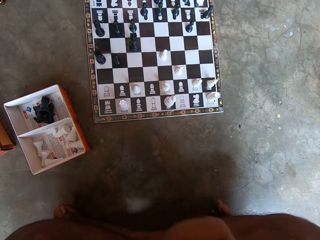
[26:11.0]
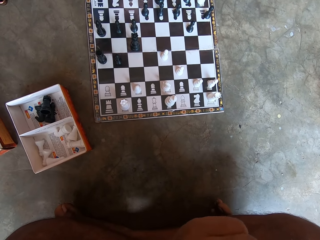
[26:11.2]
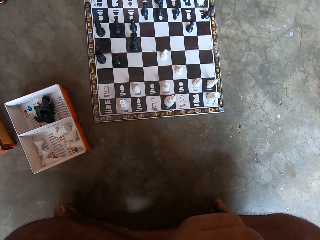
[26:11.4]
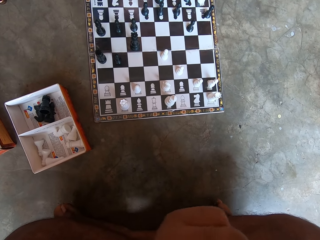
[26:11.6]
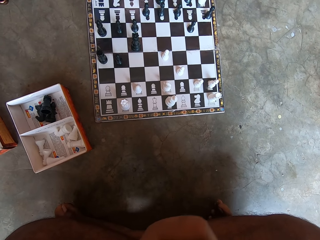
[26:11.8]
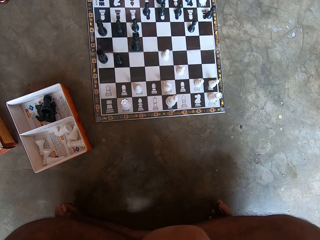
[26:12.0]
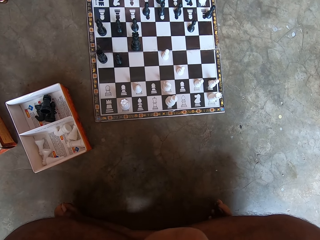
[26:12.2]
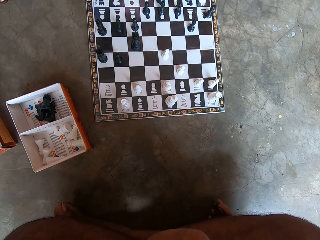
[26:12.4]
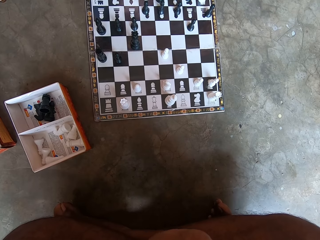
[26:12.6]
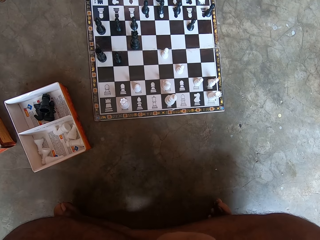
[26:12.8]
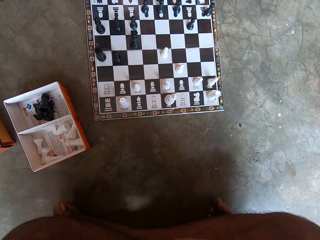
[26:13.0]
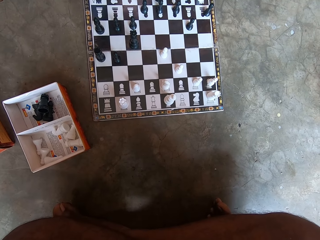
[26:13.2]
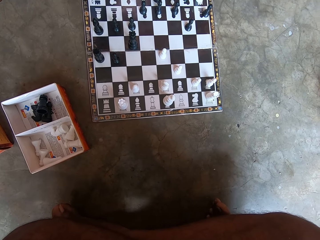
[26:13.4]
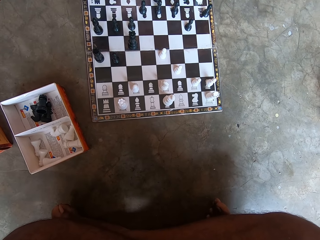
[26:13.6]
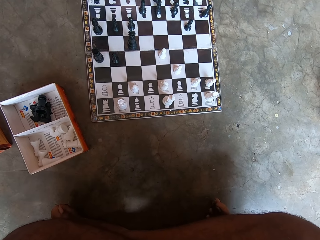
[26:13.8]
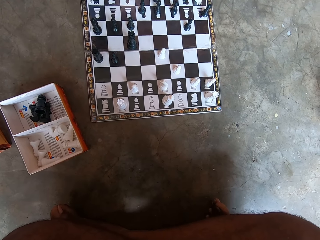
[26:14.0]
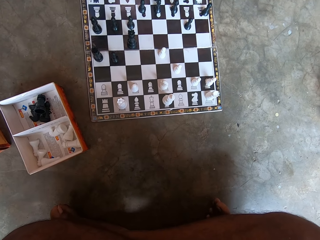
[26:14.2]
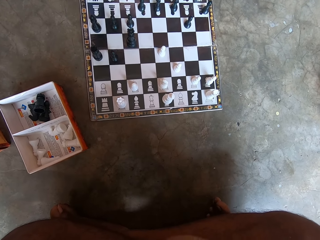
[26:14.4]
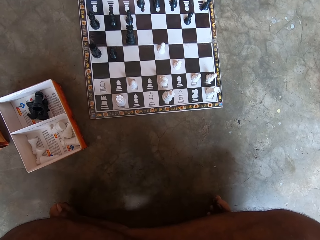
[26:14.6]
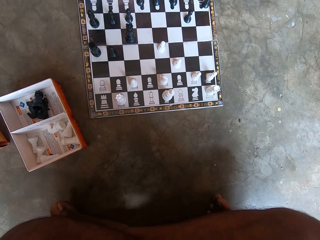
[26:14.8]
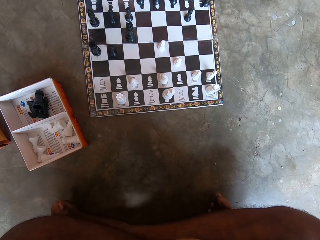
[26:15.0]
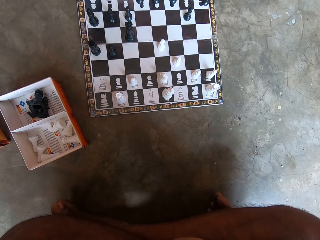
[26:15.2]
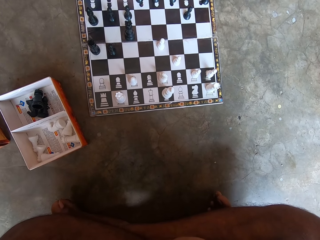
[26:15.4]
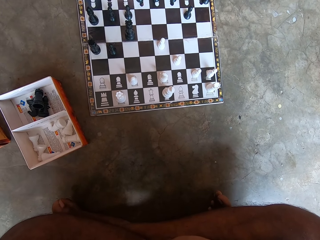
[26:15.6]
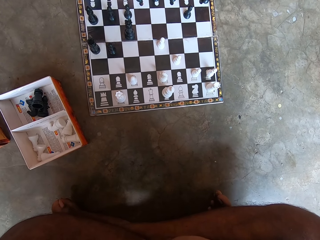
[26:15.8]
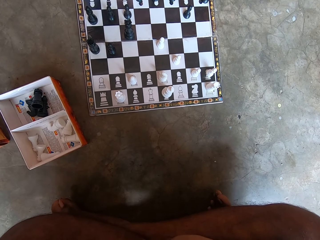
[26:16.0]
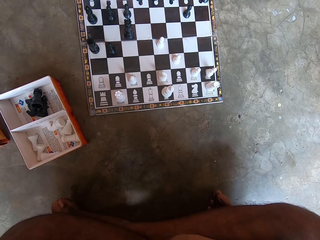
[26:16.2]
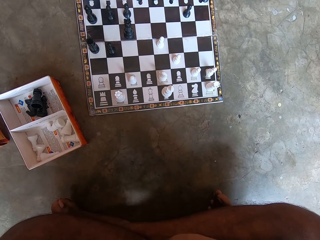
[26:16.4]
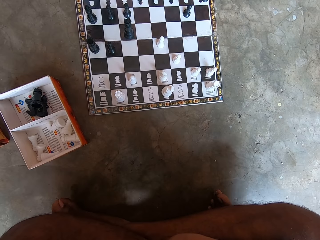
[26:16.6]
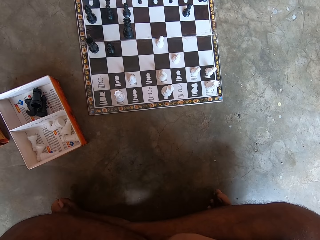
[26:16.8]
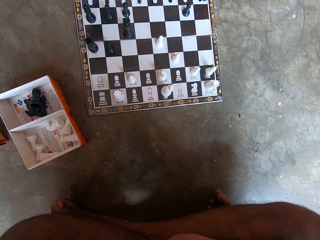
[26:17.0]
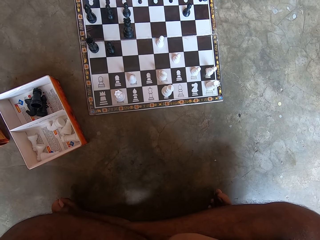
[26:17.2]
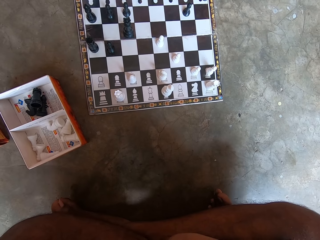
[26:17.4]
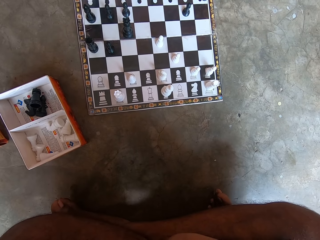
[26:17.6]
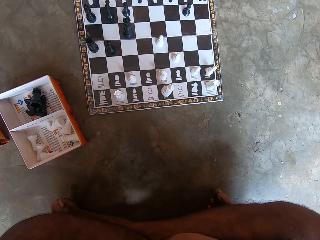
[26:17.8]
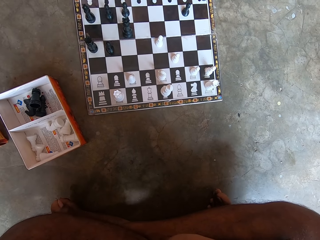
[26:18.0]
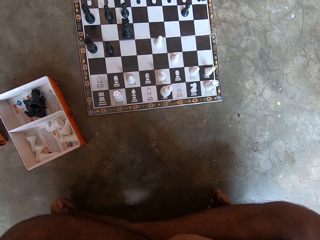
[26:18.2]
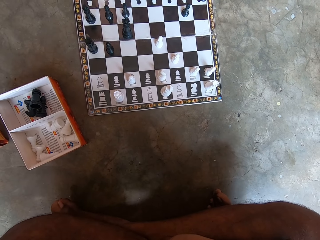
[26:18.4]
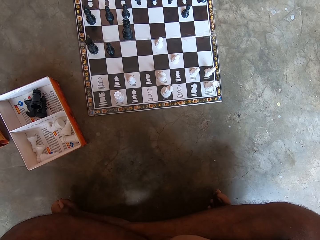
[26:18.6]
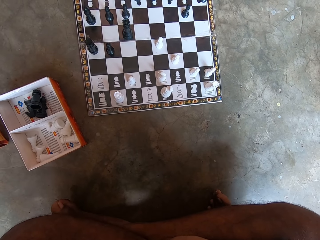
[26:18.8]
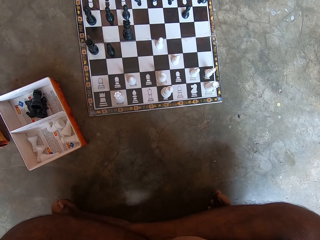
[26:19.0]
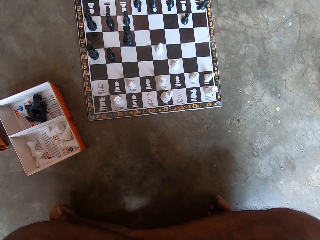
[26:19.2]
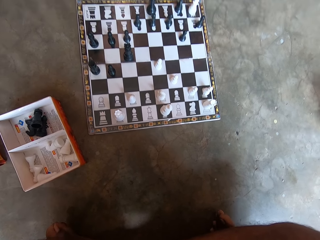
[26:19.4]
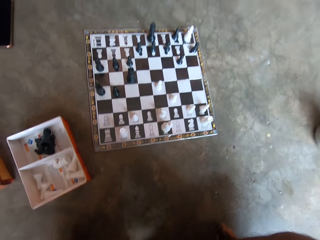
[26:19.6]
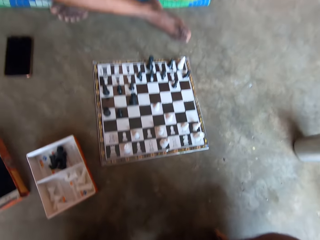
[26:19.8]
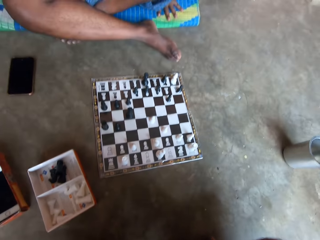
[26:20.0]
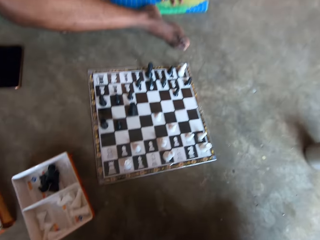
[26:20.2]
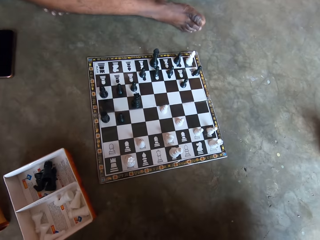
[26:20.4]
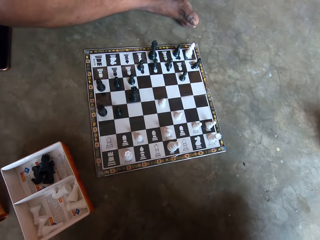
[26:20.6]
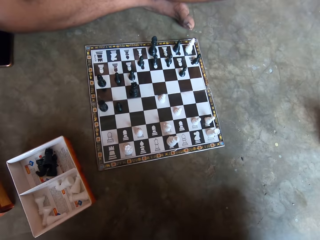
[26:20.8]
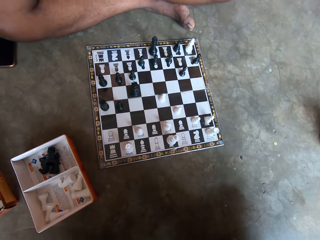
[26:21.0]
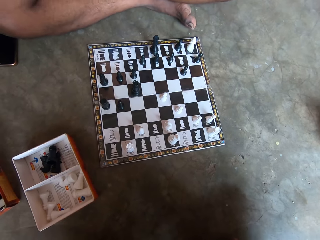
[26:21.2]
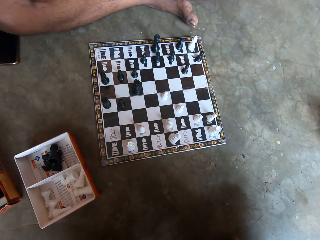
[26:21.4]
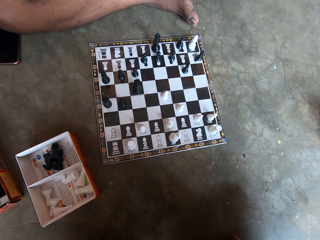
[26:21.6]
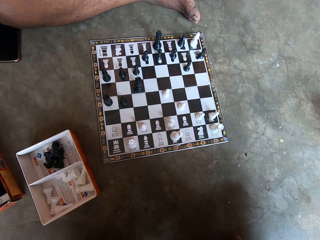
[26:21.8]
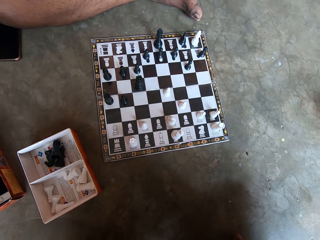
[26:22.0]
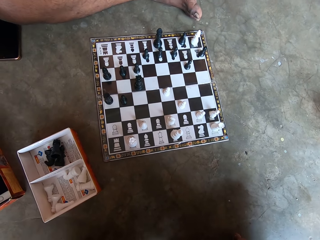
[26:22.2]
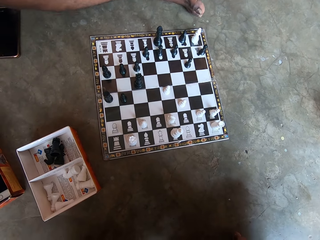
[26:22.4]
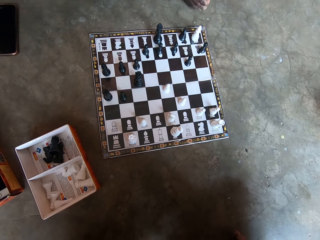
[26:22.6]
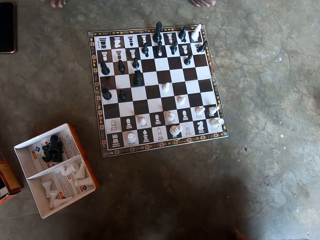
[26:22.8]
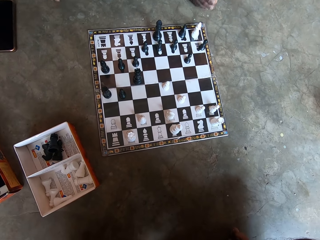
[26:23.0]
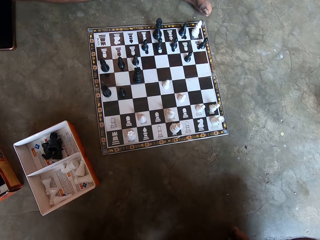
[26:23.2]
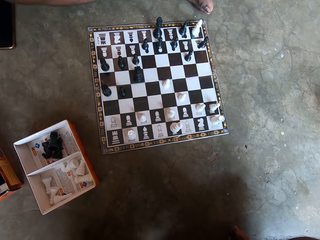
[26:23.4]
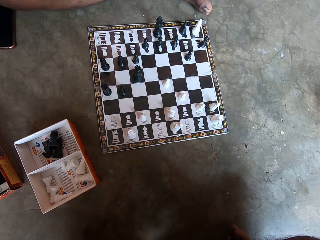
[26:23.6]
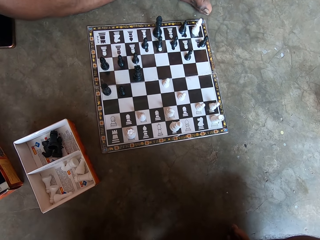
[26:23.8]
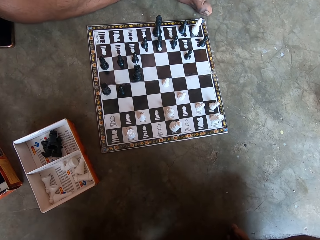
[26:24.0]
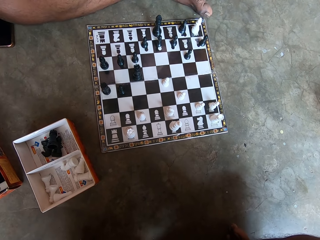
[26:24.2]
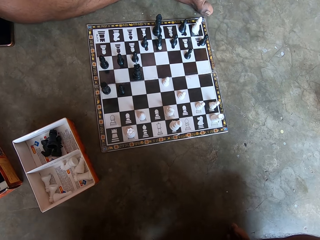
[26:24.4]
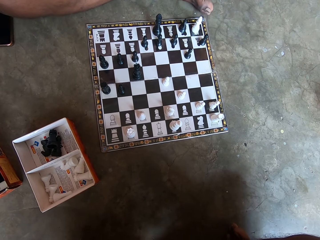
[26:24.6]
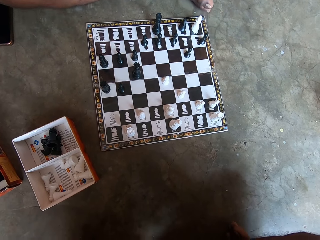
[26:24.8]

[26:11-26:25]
The camera wearer looks at the chessboard. A man moves his leg on the floor. The man moves around. The camera wearer looks at the chessboard.

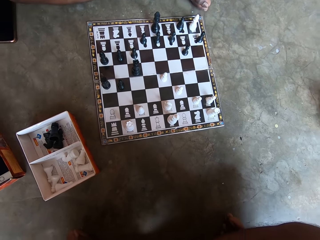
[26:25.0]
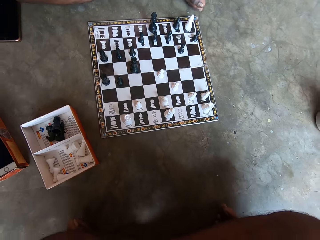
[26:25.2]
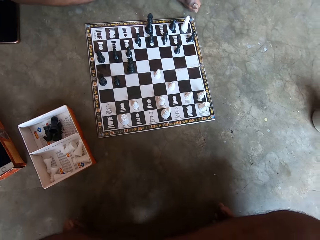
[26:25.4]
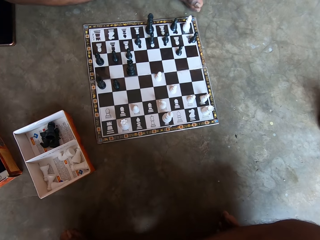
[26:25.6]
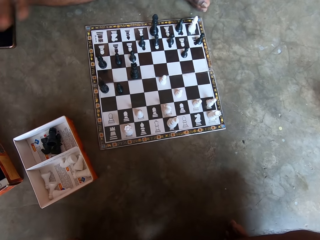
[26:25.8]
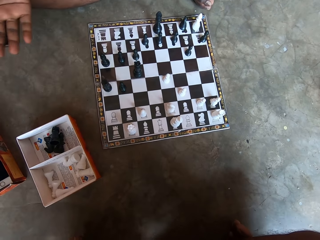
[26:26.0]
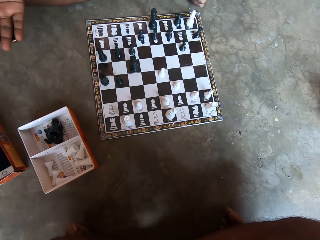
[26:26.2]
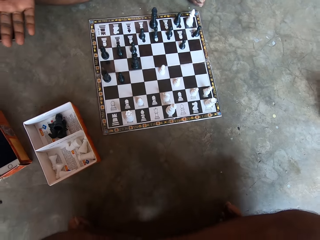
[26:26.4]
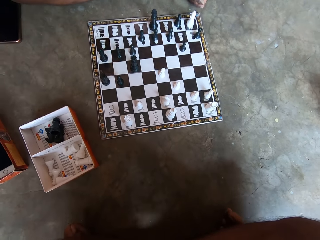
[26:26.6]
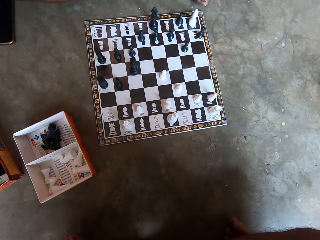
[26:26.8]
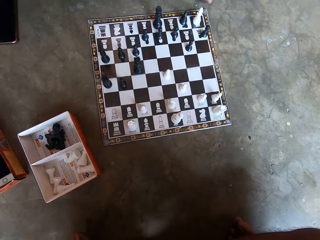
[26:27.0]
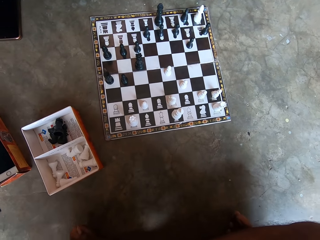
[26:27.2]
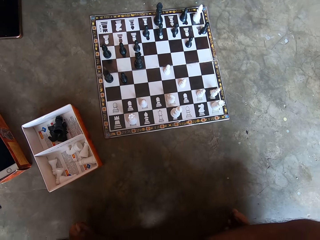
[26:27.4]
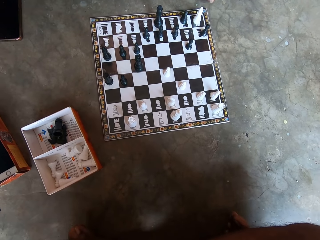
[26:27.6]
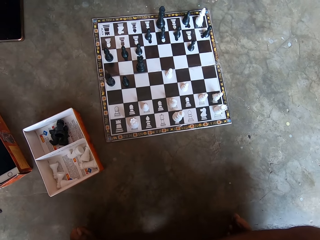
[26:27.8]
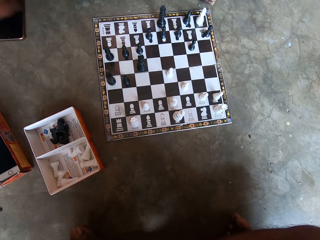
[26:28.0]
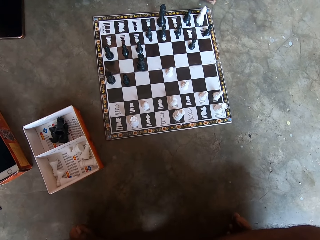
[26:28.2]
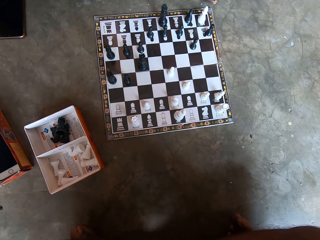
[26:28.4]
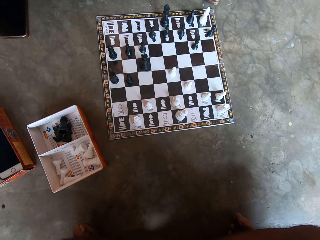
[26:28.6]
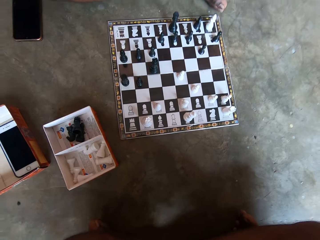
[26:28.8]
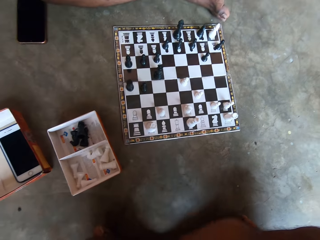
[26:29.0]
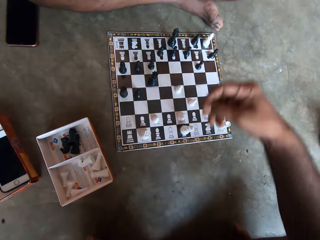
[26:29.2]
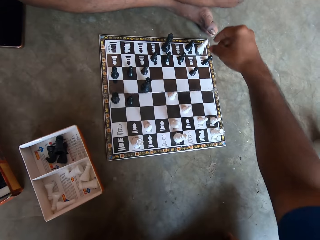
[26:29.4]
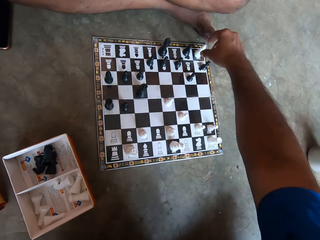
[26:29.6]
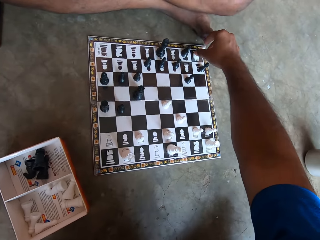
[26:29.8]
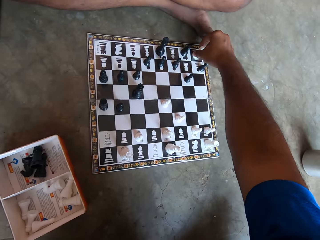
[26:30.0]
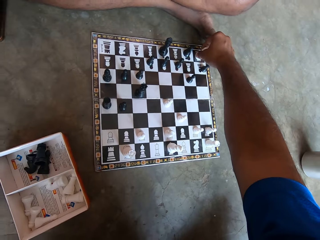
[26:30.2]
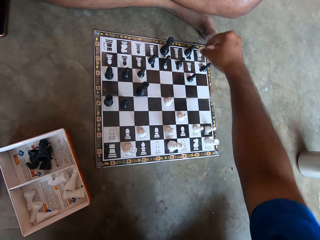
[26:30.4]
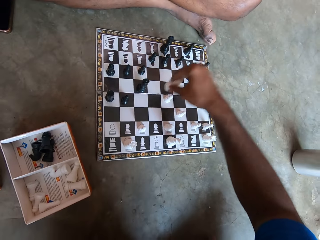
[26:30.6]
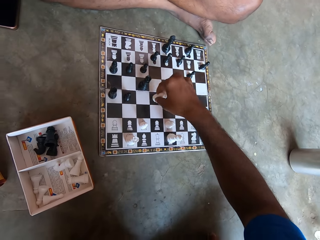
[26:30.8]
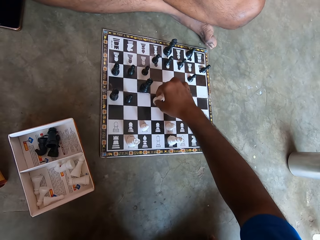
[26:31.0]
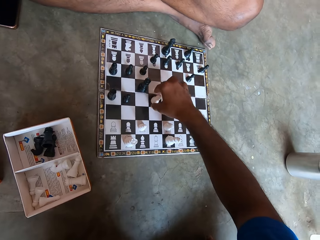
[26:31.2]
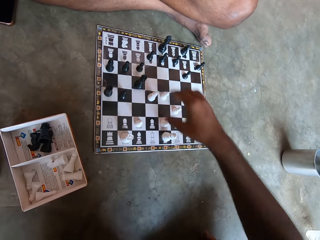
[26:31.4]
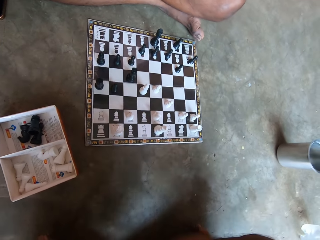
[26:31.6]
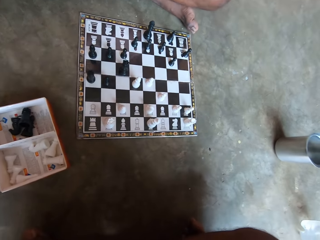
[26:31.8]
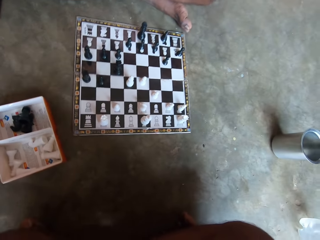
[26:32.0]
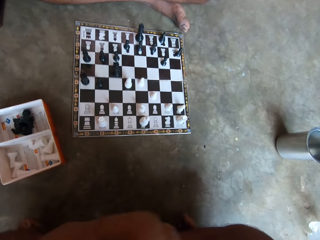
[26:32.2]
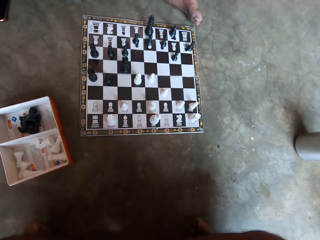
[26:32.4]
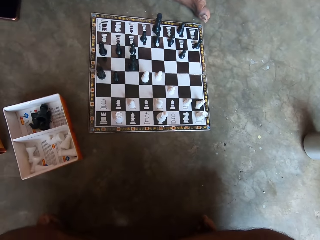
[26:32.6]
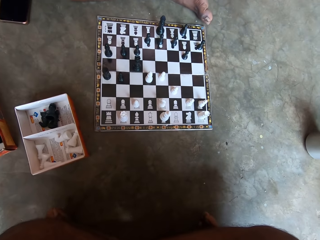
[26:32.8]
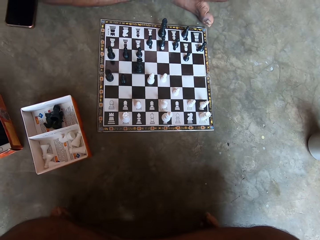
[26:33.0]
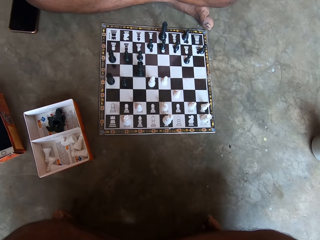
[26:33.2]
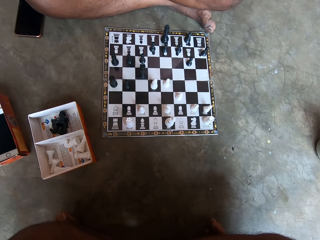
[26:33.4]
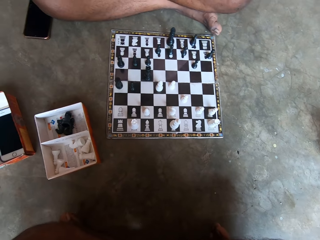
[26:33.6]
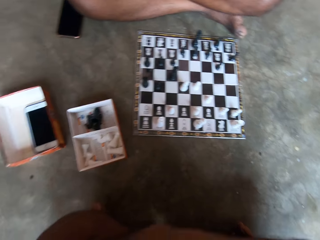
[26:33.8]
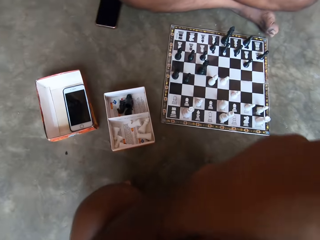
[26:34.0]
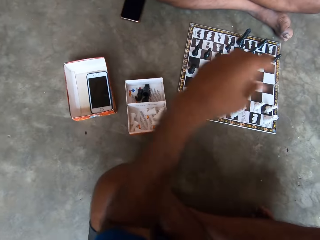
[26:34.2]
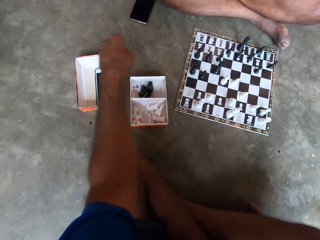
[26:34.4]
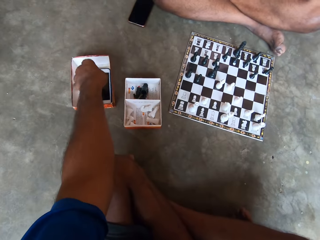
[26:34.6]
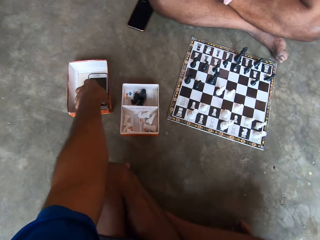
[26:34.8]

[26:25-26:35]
A man moves his hand. The camera wearer looks at the chessboard. They play the chess game. They move the game piece on the chessboard. They look at the chessboard.
